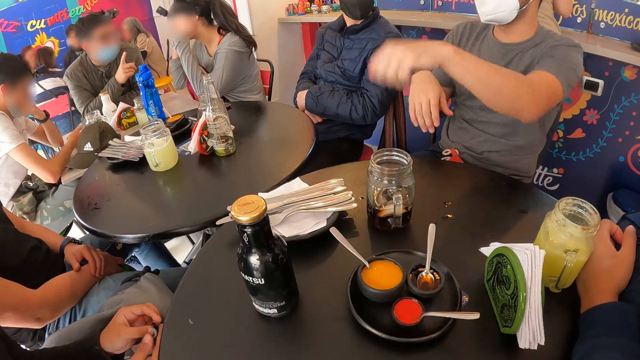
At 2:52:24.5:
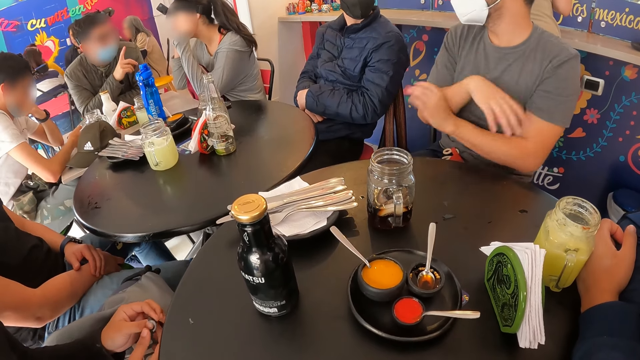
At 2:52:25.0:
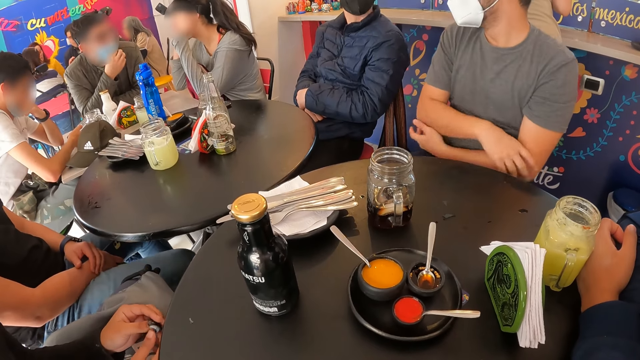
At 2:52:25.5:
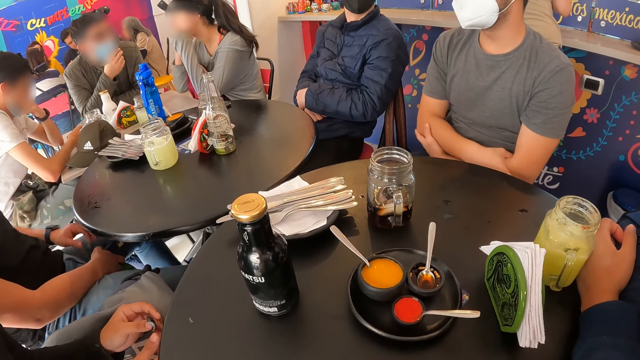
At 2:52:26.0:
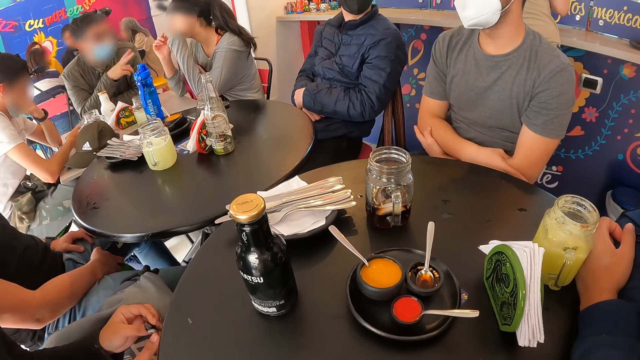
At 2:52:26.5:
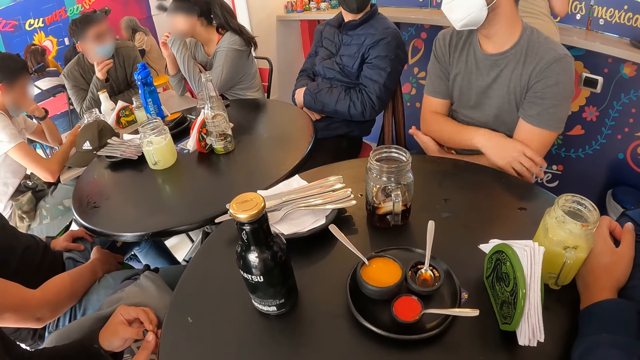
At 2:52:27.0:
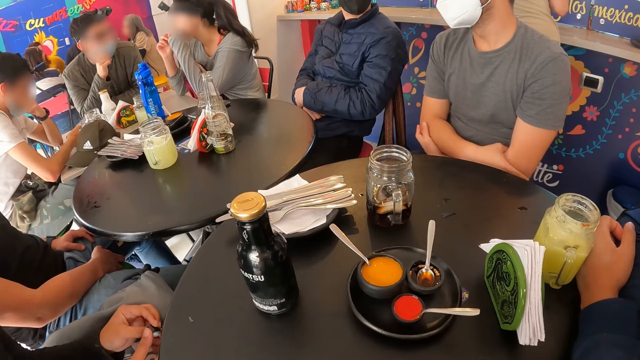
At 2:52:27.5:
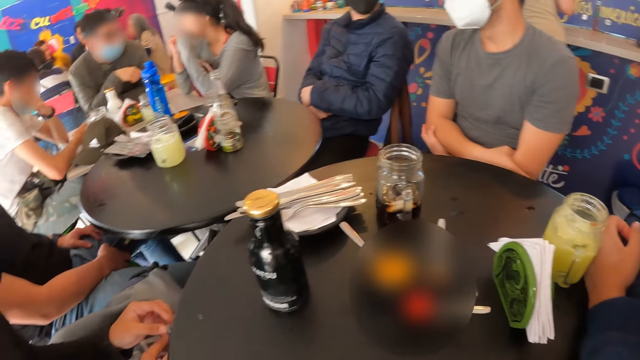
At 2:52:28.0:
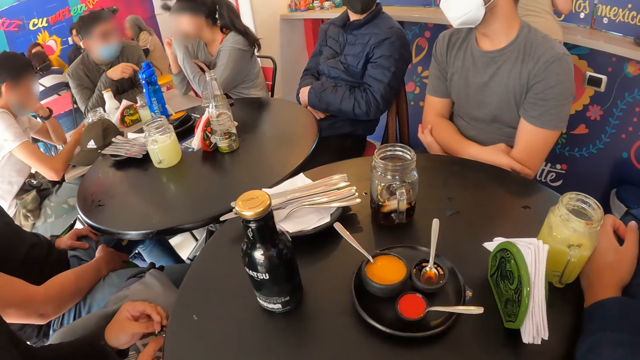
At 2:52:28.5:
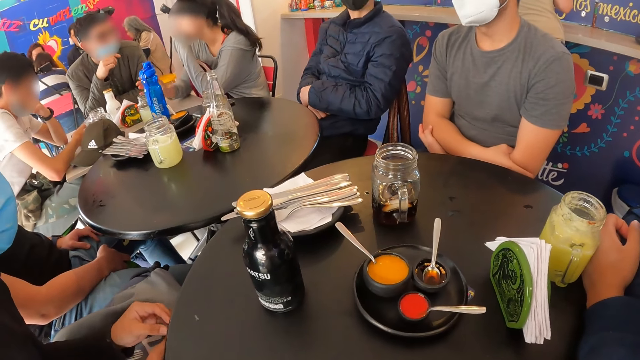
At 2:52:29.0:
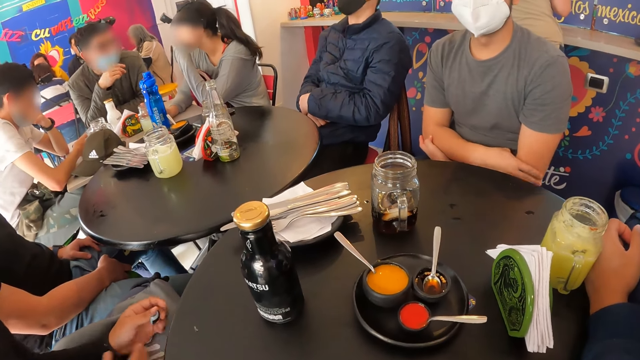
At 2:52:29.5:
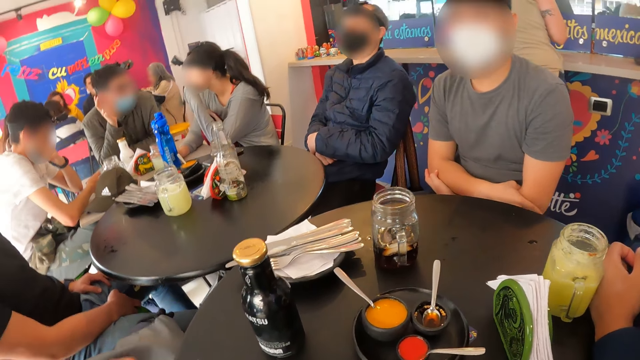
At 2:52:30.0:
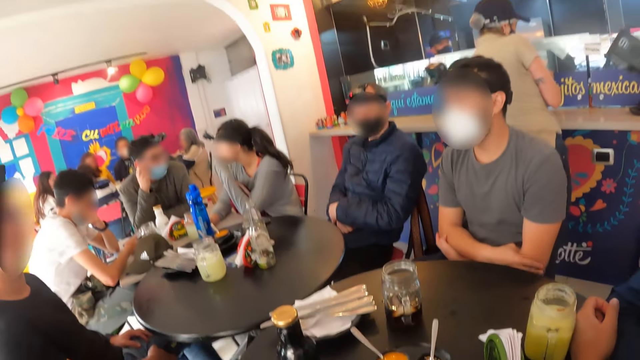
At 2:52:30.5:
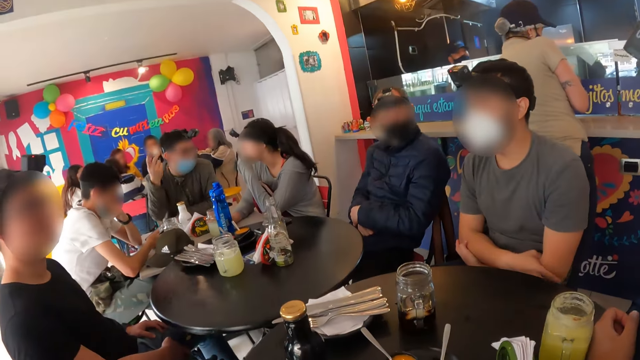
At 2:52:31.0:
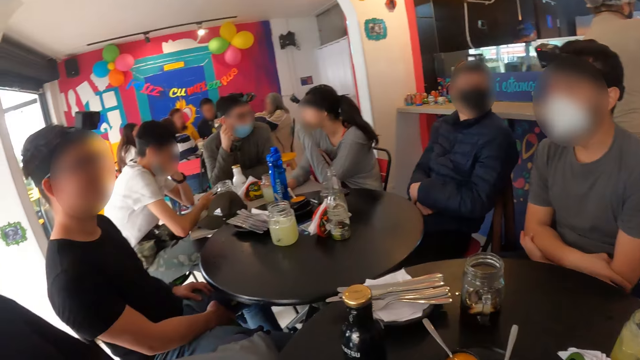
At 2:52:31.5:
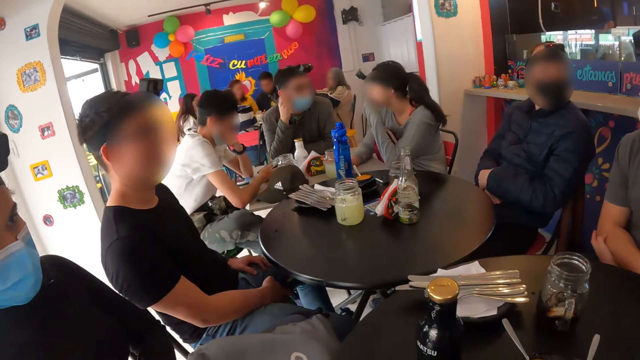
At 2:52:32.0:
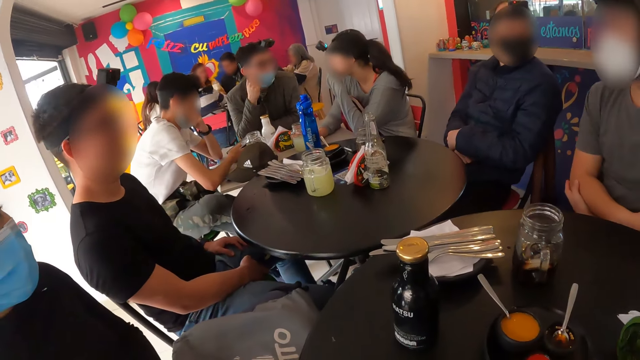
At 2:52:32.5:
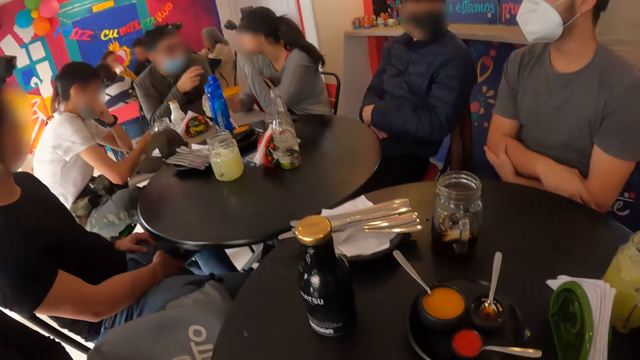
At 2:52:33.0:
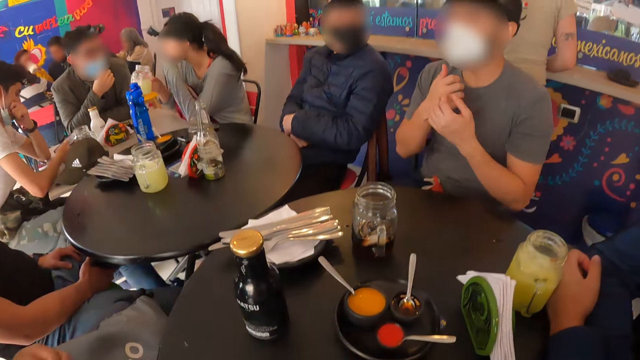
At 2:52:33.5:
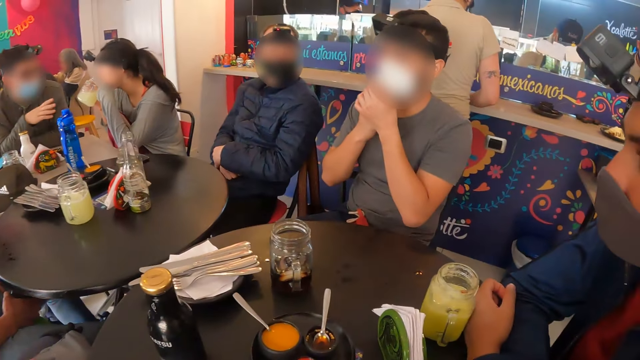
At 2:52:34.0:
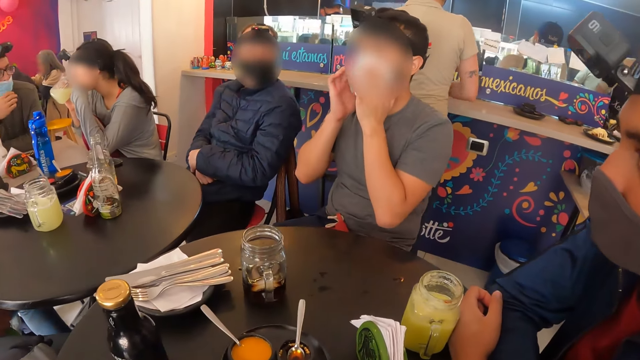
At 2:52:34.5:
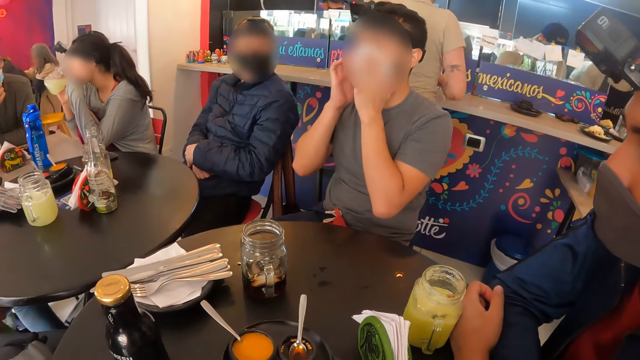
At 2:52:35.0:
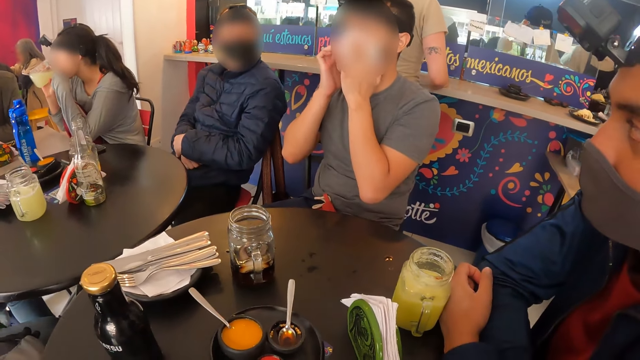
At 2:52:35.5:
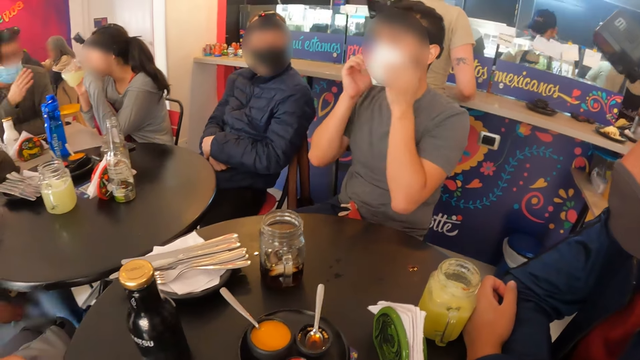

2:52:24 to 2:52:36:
A woman moves around. Another woman picks up the glass of juice from the table with her right hand. A man looks around. Another man adjusts the nose mask on his face with his right hand. The other woman drinks juice from the glass of juice in her right hand.

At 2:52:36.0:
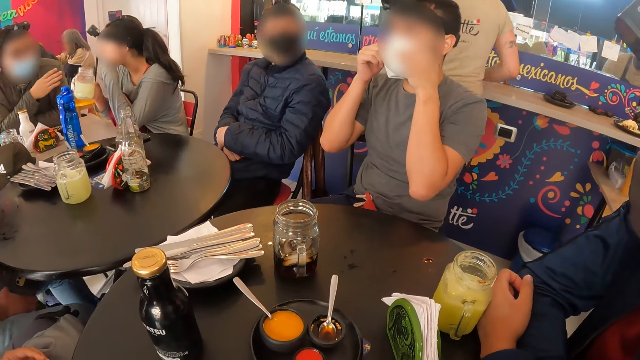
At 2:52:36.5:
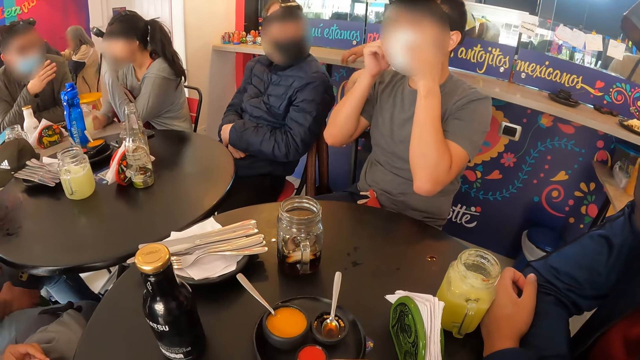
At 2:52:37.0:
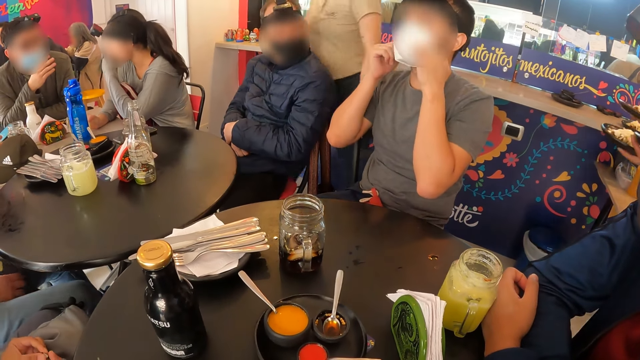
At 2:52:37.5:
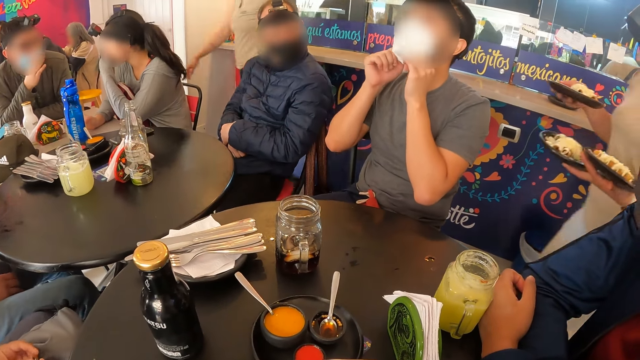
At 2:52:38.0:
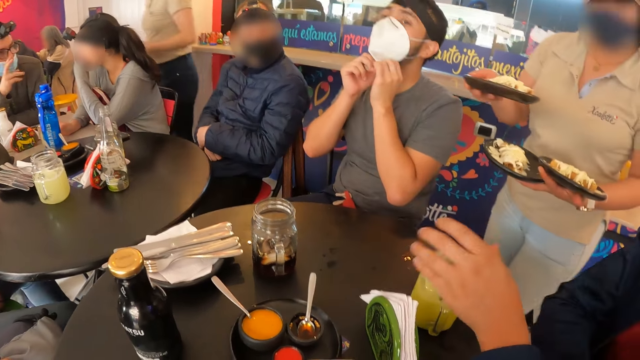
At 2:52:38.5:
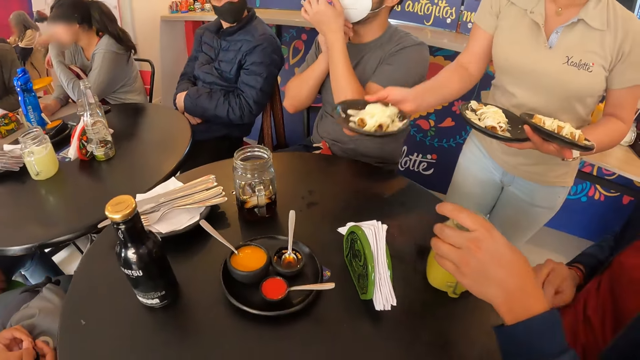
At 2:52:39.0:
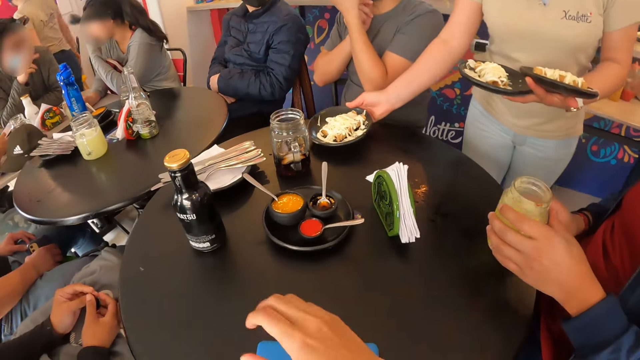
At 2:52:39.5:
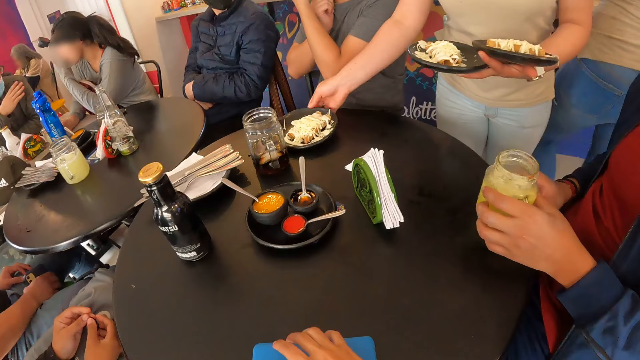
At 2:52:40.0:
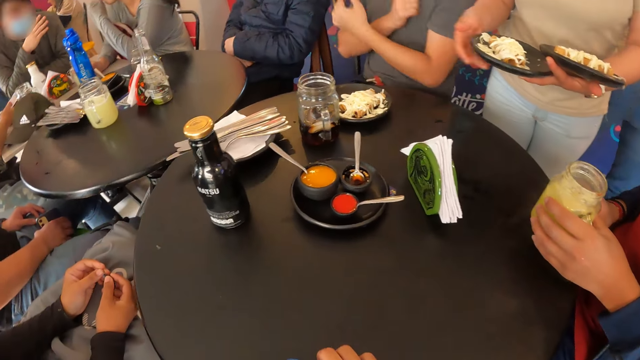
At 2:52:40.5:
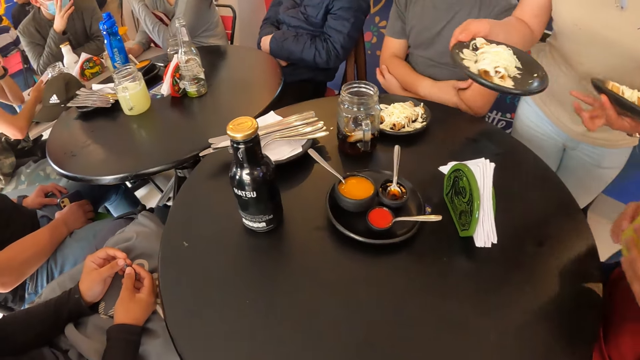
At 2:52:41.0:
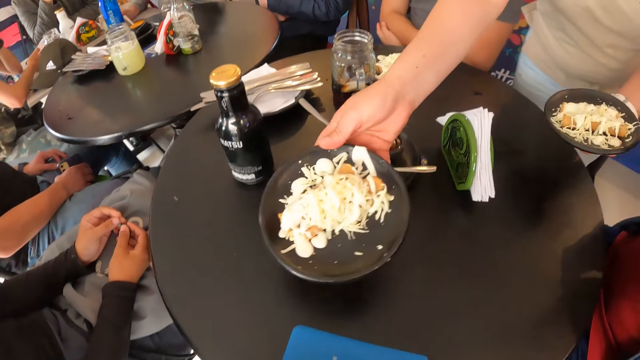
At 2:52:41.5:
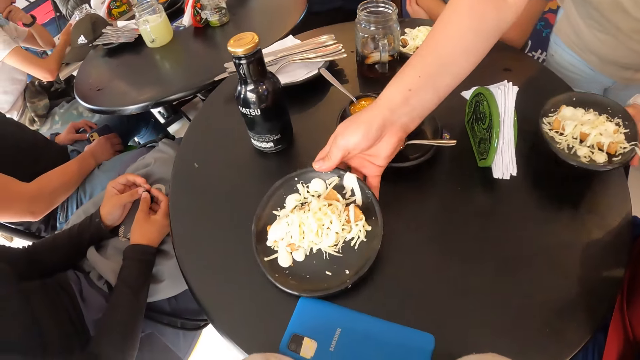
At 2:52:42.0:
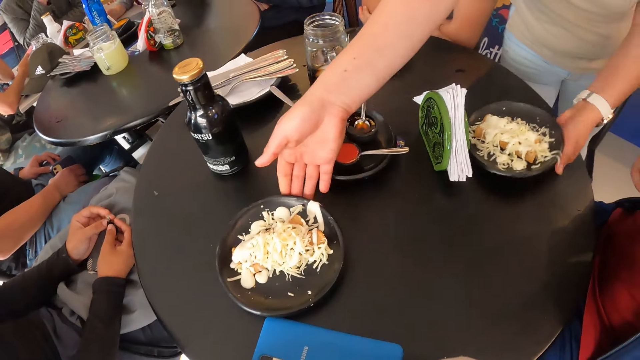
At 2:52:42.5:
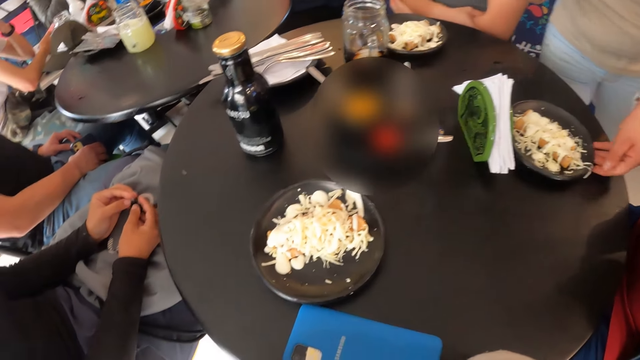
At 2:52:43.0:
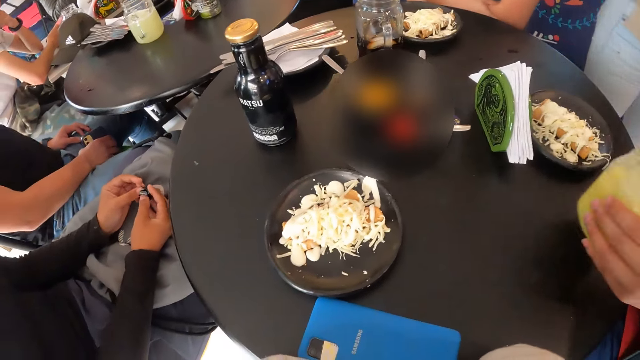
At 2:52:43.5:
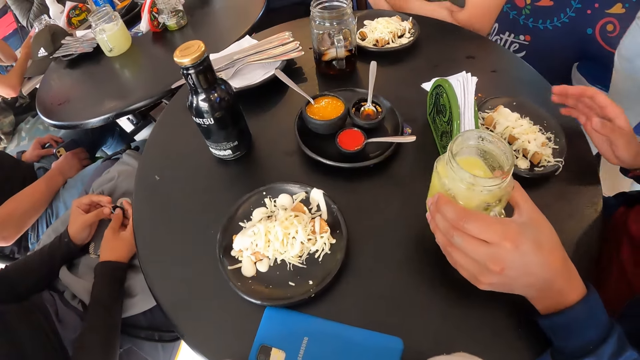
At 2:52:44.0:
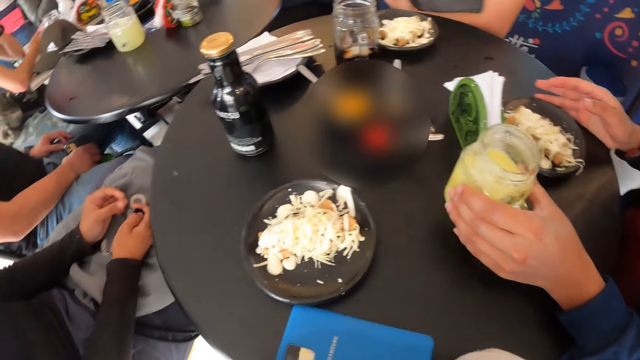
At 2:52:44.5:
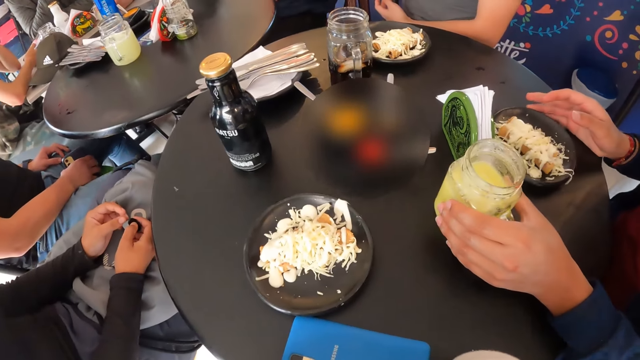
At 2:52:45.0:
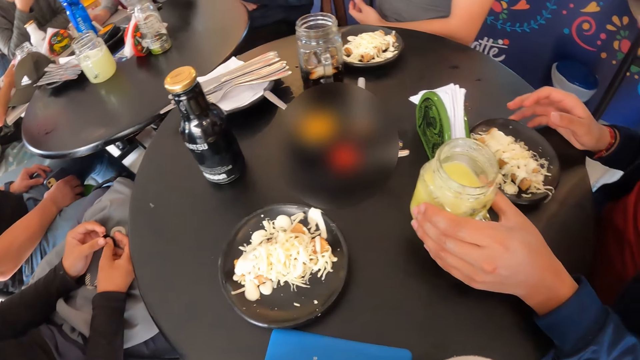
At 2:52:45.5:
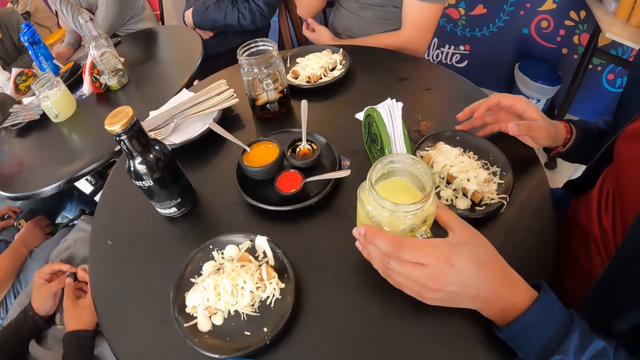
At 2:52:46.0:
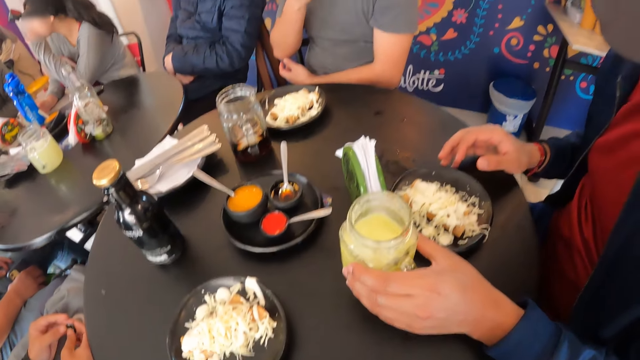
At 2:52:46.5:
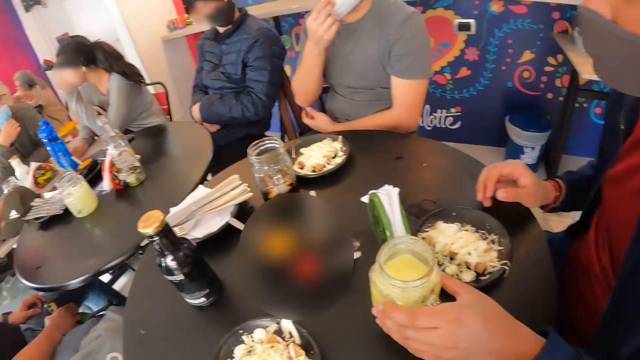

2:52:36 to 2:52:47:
A woman drops the glass of juice on the table with her right hand. A waitress walks around. A man moves around. The man shifts the glass of juice on the table with his left hand and holds the glass of juice on the table with his hands. The waitress drops a plate on the table with her right hand. The waitress puts food on the table. The camera wearer shifts a phone on the table with her right hand. The waitress takes a plate from her left hand with her right hand. The man picks up the glass of juice from the table with his hands. The camera wearer looks around. The man drinks something. The waitress drops the plate on the table with her right hand and drops a plate on the table with her left hand. The waitress walks around. The man drops the glass of juice on the table with his left hand and shifts the plate on the table with his right hand.
